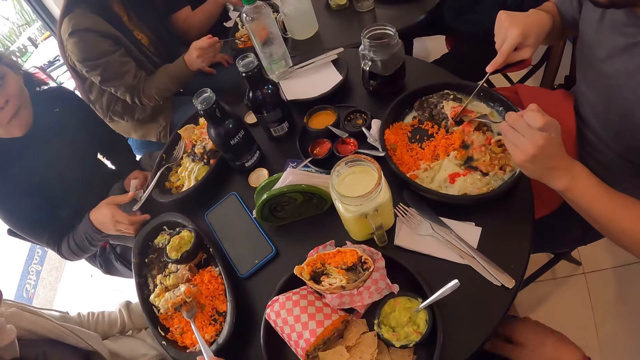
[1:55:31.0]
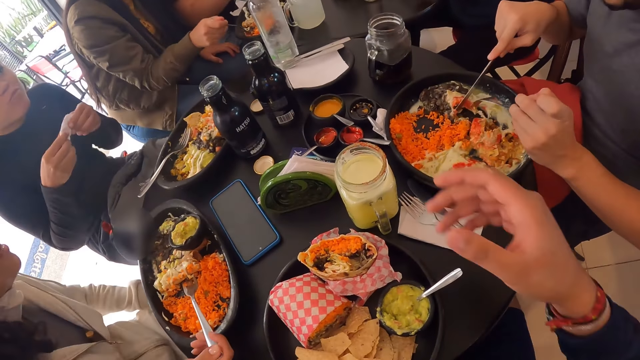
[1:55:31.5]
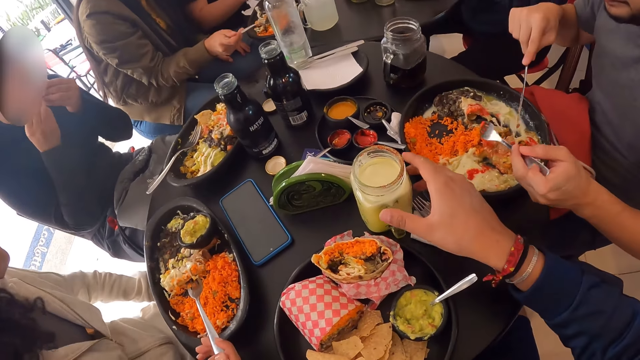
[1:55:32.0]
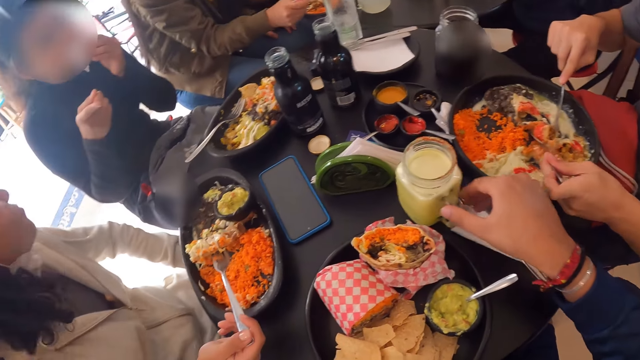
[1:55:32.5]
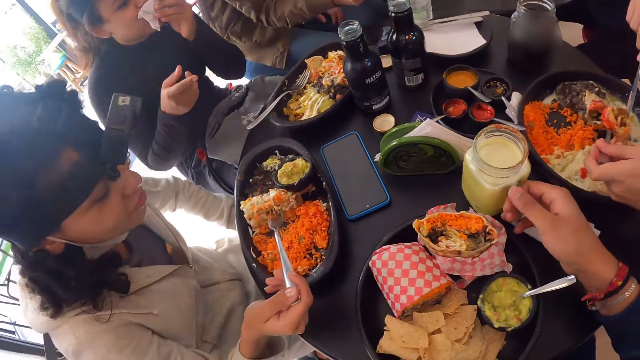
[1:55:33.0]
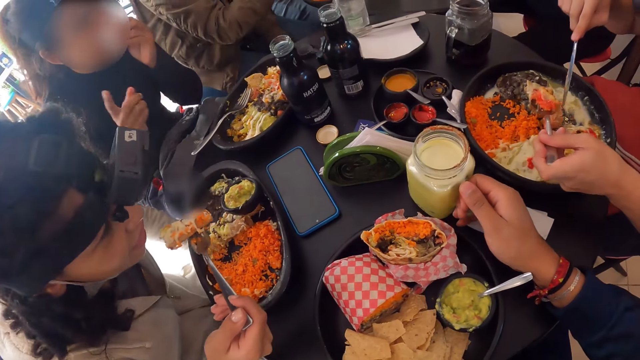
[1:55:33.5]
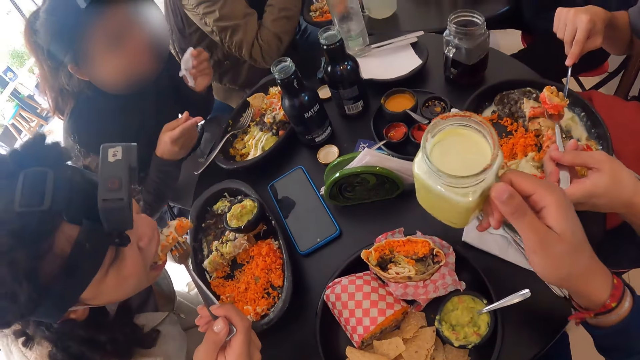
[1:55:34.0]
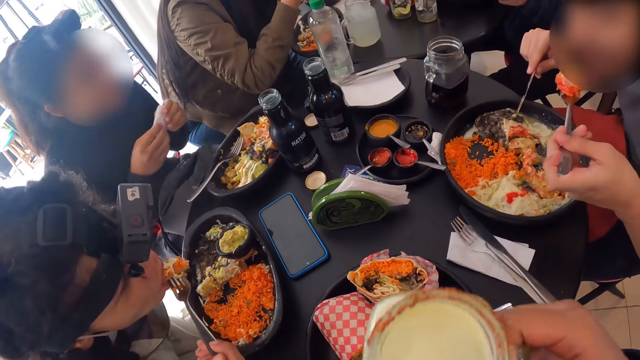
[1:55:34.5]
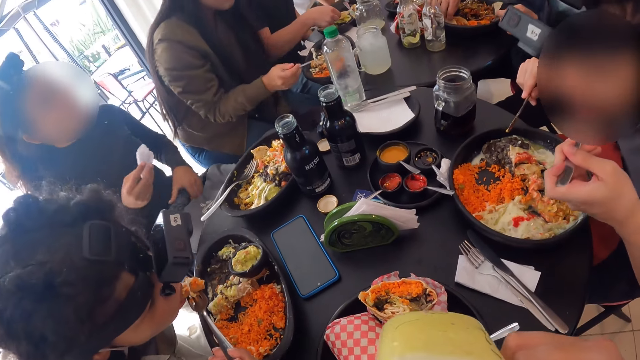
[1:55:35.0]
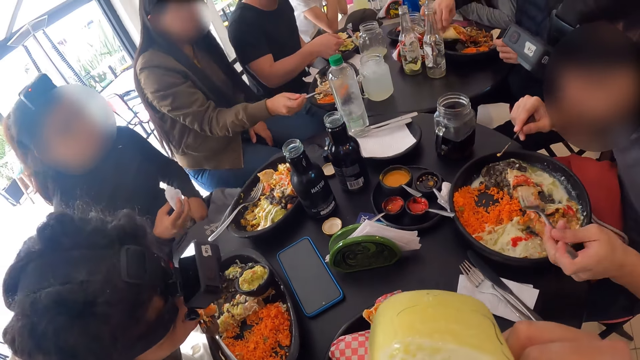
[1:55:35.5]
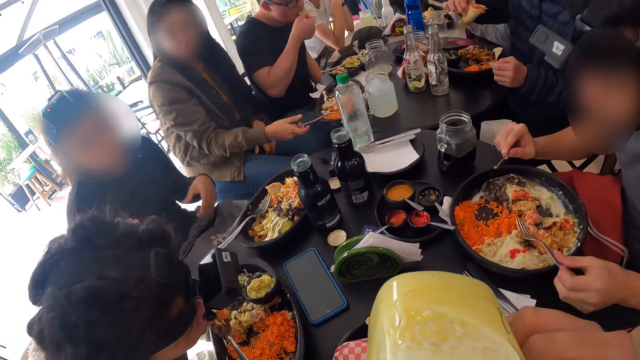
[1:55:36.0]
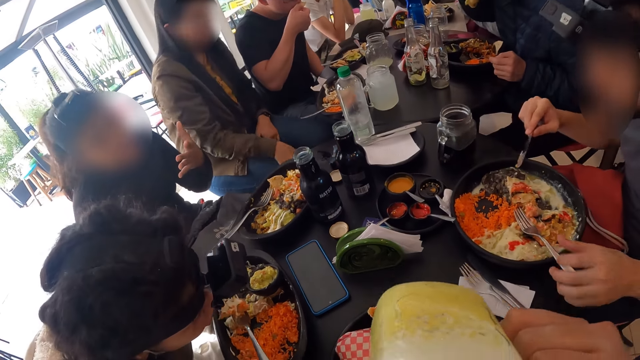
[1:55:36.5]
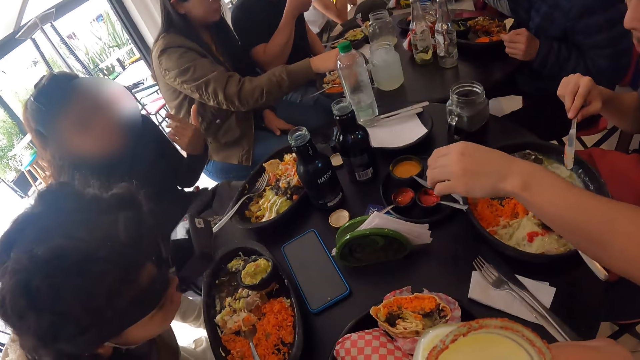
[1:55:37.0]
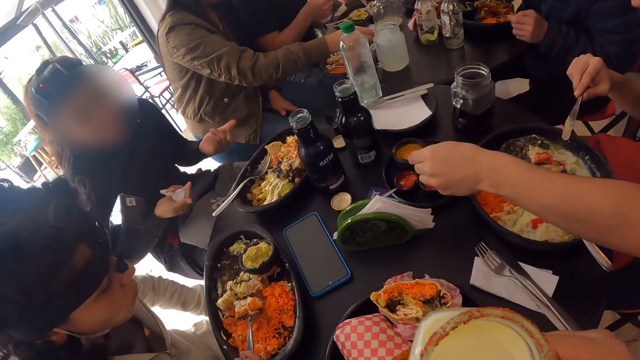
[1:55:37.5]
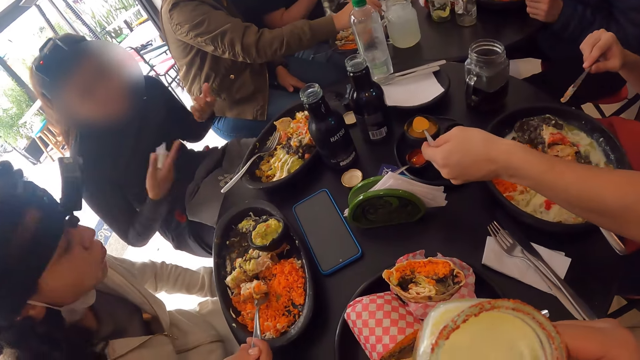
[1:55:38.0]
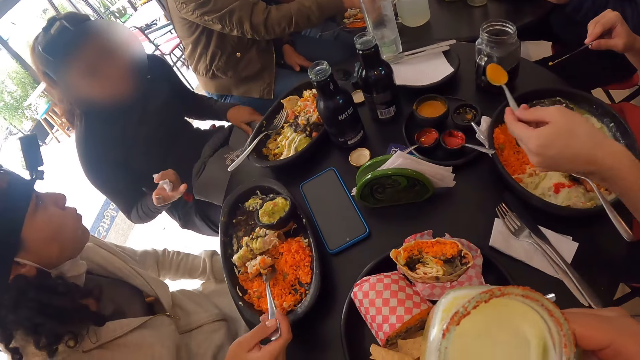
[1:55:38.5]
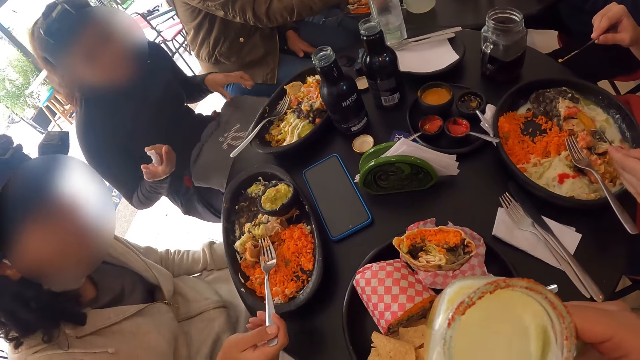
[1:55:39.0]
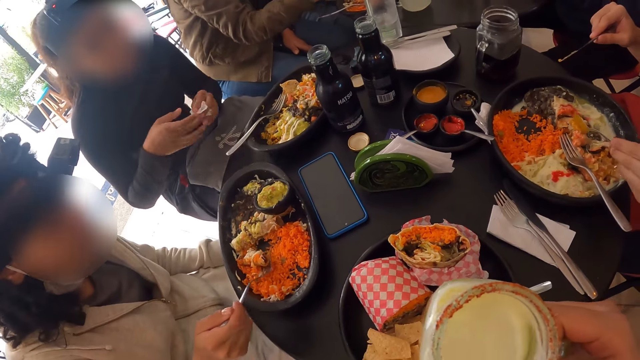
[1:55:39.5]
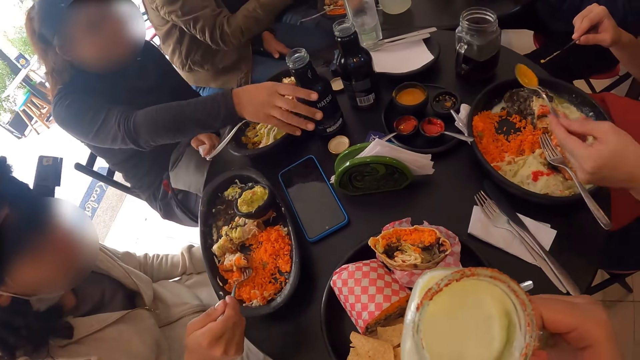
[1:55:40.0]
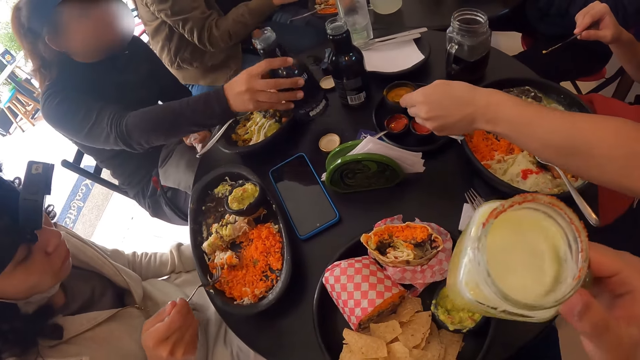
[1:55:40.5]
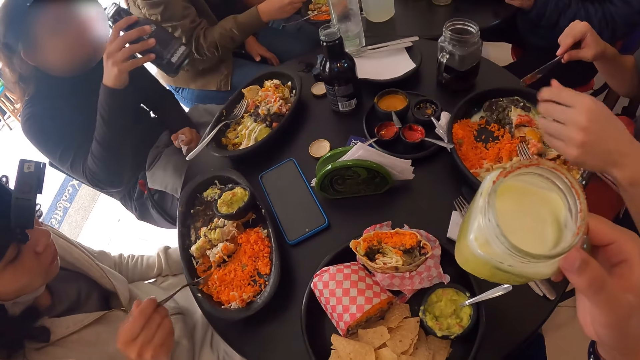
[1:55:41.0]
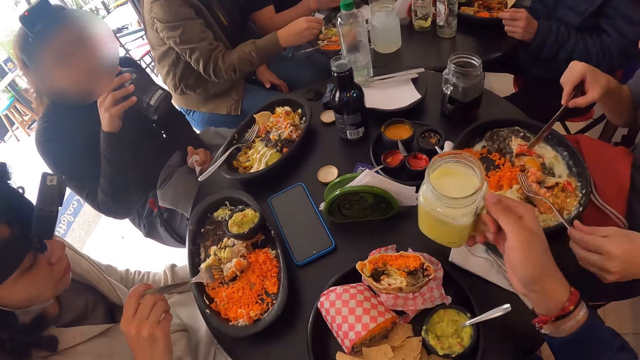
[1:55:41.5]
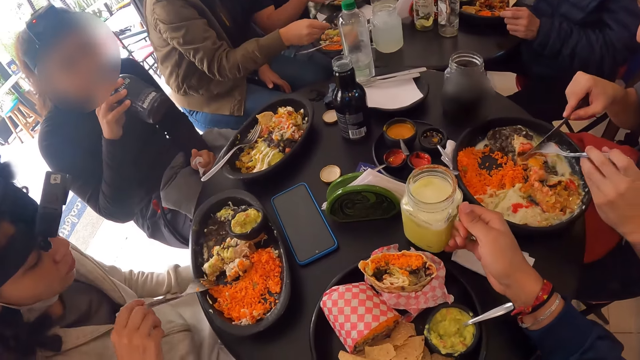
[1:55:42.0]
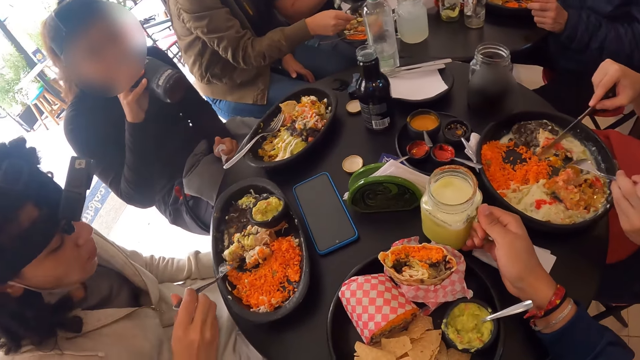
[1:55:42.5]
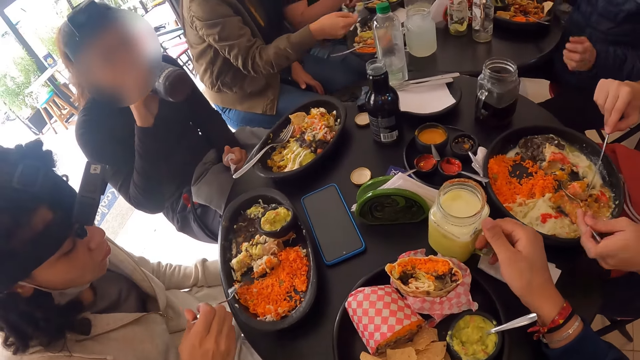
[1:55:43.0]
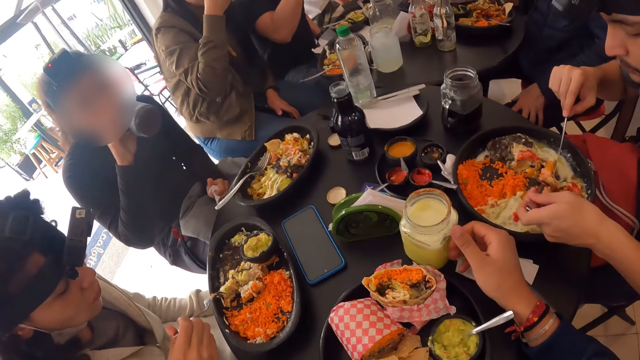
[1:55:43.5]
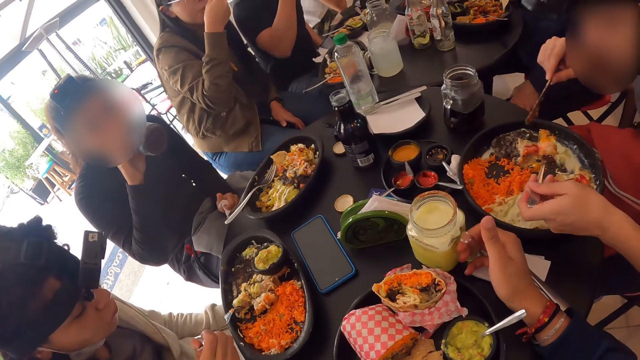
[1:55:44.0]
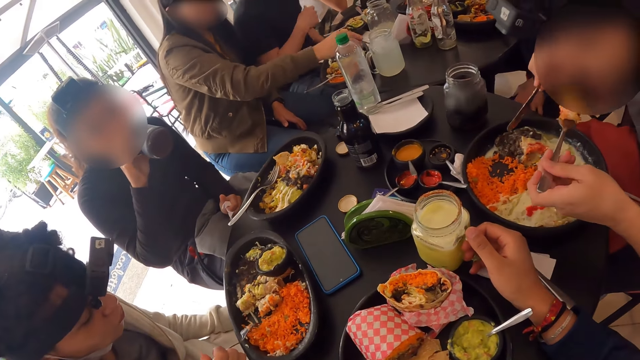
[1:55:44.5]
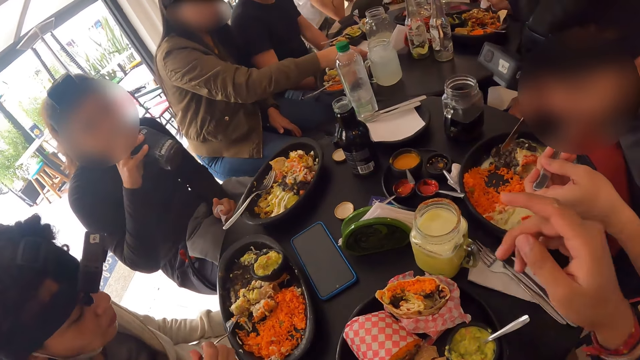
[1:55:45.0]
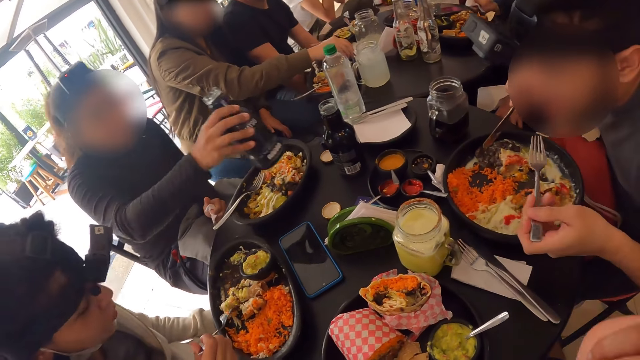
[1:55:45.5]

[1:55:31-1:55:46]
The camera wearer picks up the jar of yogurt or cup from the table with his right hand. He drinks the yogurt with his right hand. He shakes the cup. He drops the jar of yogurt on the table with his right hand.

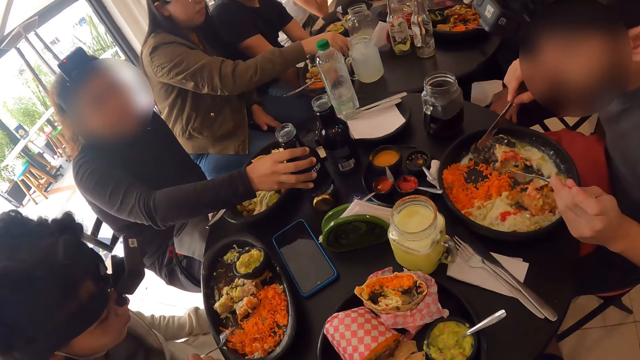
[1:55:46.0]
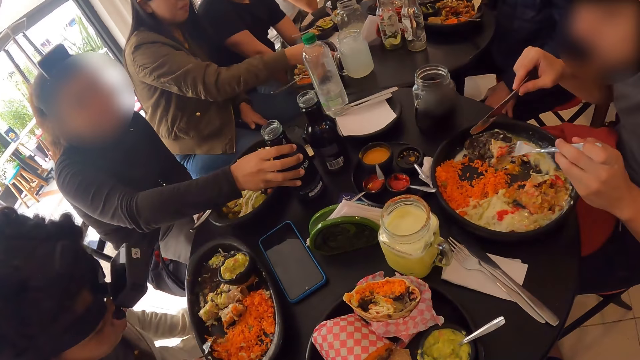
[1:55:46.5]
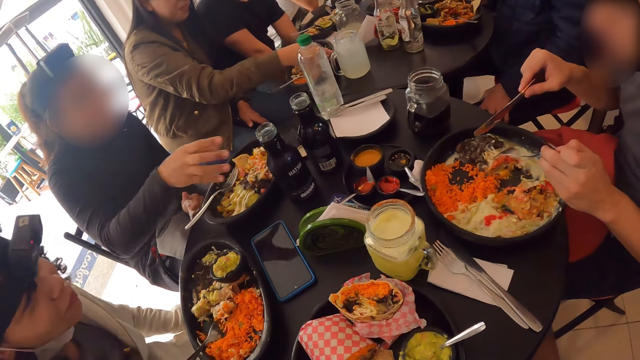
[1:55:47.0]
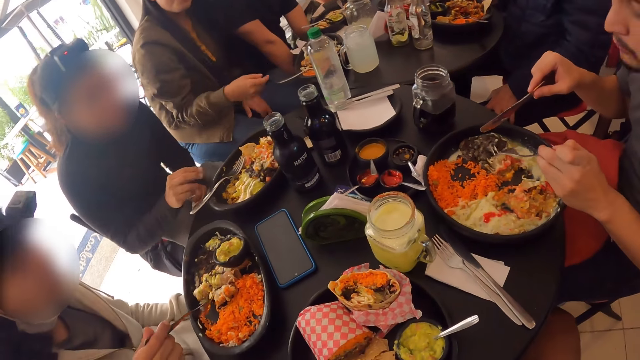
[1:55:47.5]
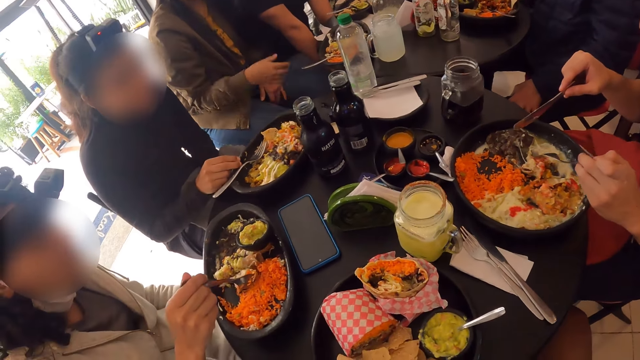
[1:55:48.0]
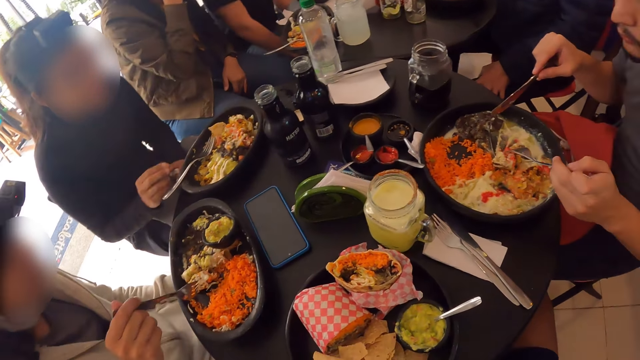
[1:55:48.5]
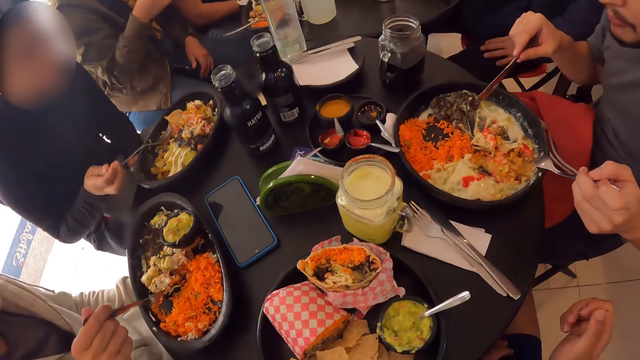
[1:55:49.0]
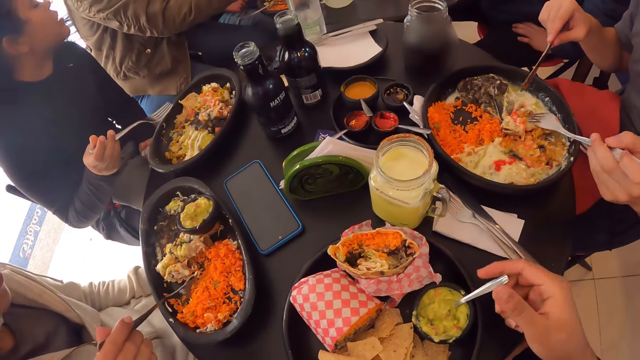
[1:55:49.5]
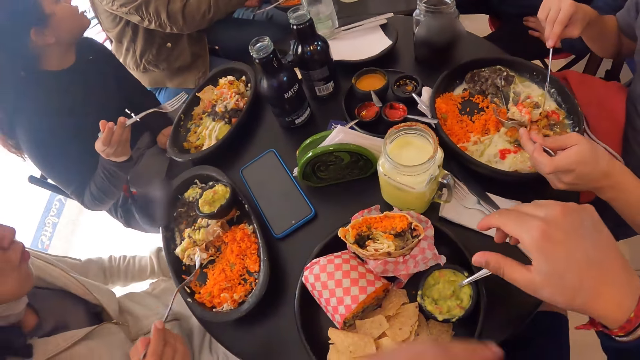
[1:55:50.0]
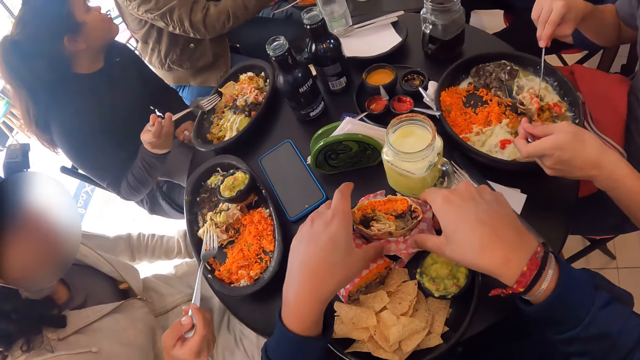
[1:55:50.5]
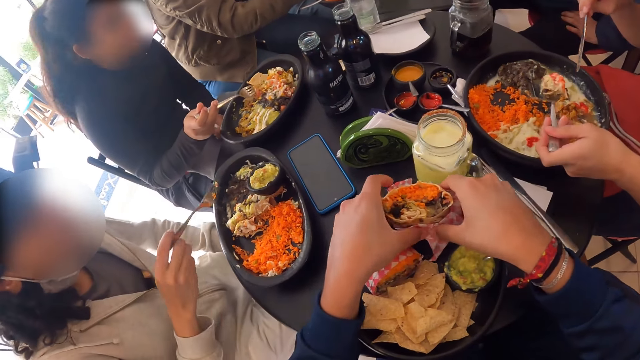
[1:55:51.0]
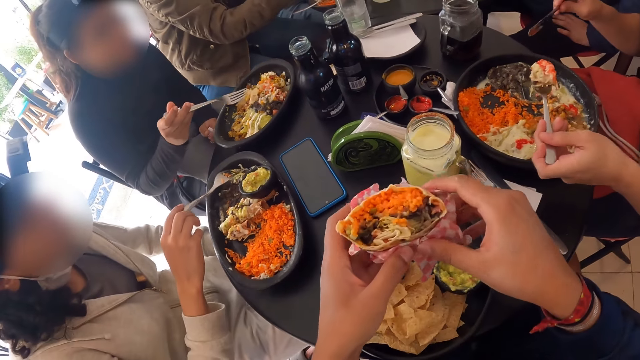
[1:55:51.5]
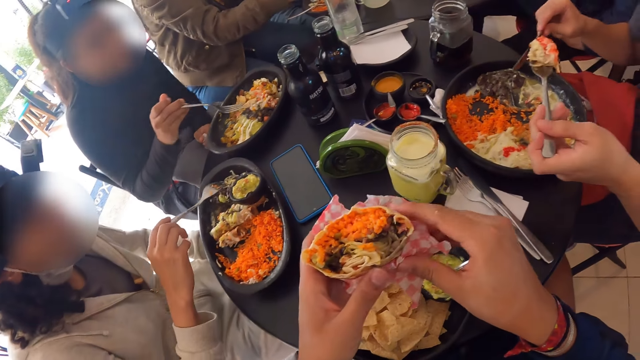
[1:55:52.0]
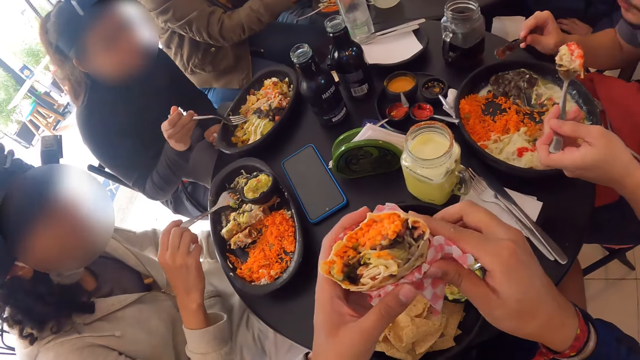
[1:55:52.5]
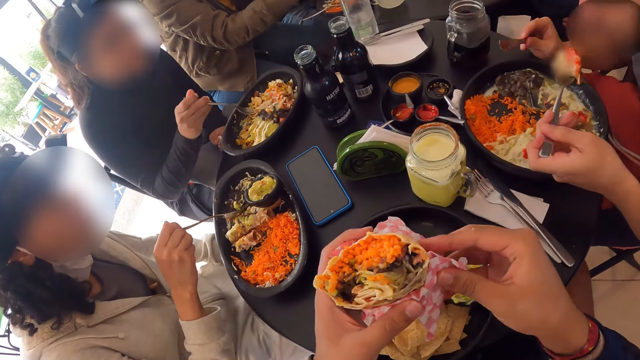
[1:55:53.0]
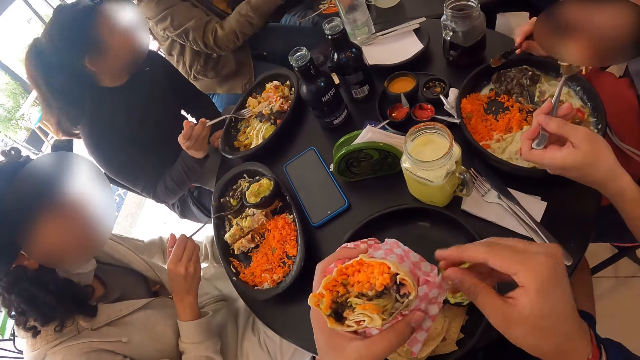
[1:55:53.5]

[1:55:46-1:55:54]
The camera wearer picks up the wrap salad or wrapped food from the table with both hands.
